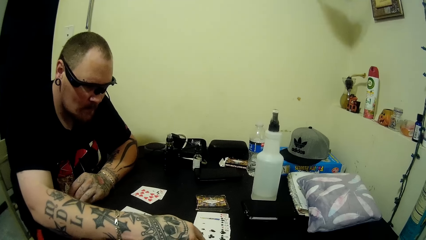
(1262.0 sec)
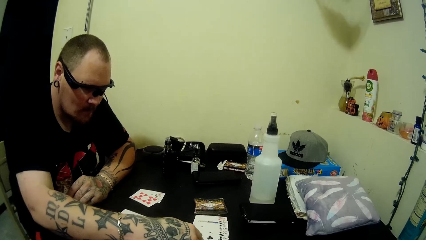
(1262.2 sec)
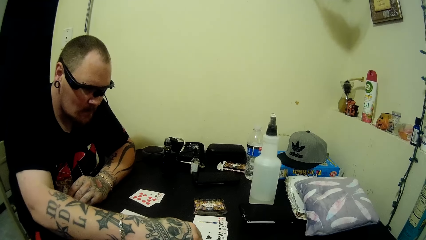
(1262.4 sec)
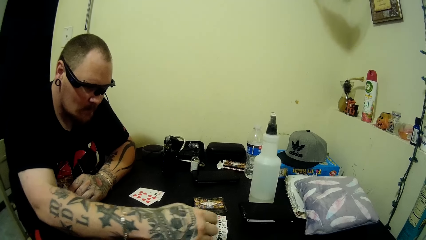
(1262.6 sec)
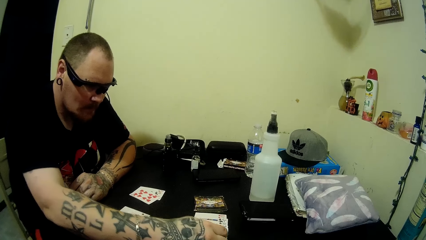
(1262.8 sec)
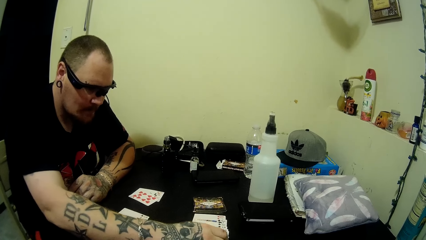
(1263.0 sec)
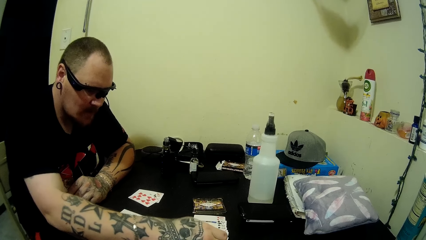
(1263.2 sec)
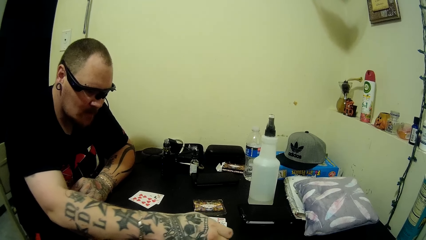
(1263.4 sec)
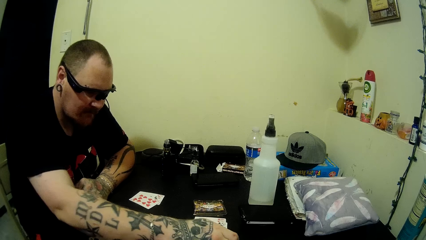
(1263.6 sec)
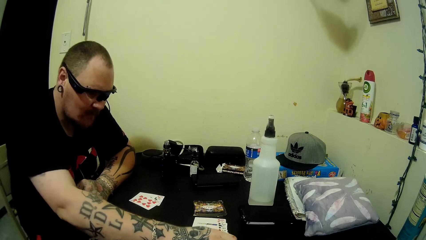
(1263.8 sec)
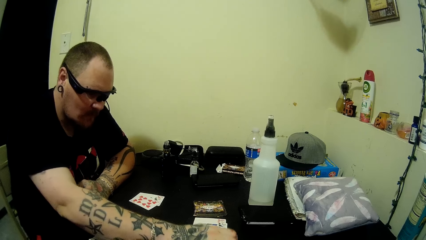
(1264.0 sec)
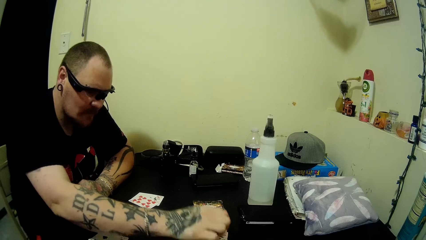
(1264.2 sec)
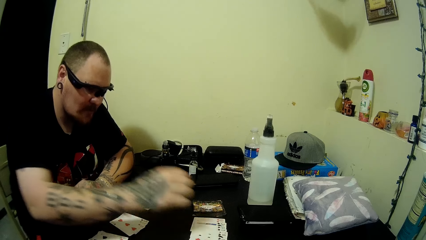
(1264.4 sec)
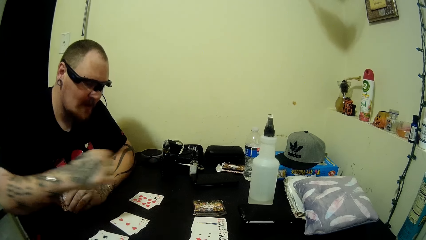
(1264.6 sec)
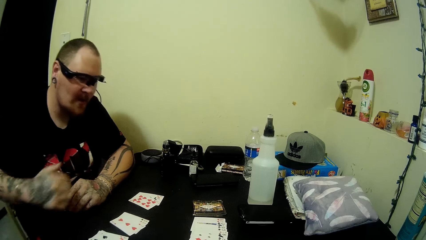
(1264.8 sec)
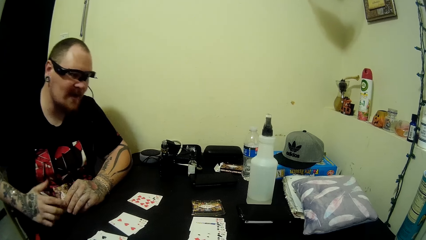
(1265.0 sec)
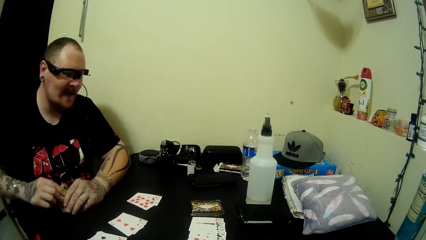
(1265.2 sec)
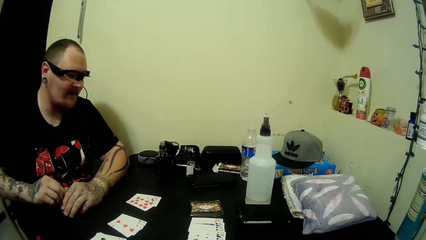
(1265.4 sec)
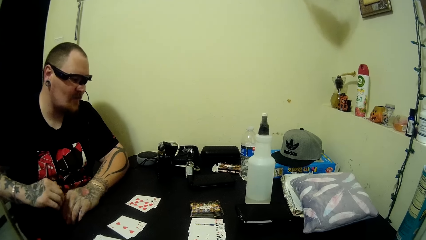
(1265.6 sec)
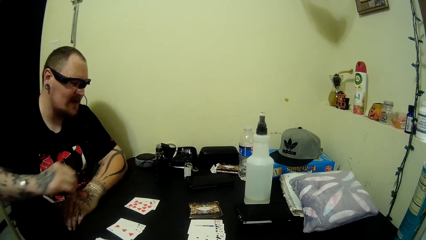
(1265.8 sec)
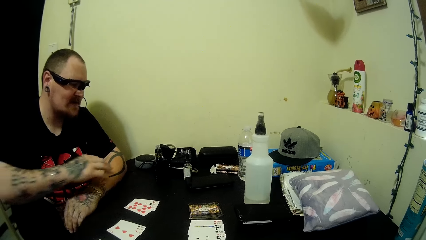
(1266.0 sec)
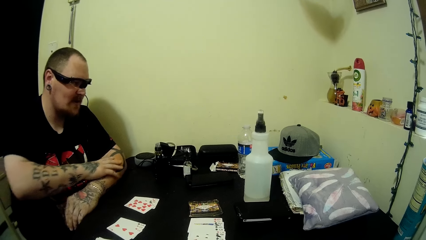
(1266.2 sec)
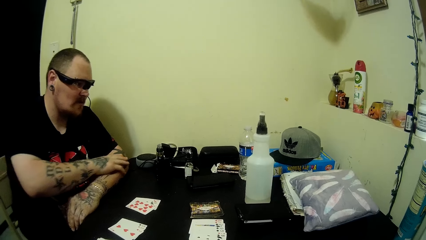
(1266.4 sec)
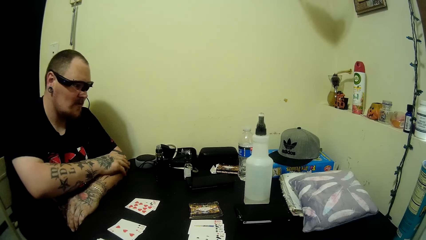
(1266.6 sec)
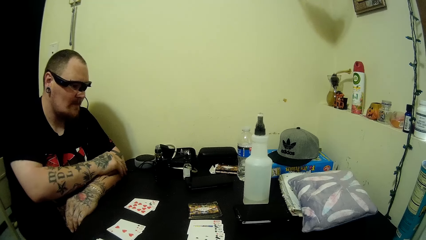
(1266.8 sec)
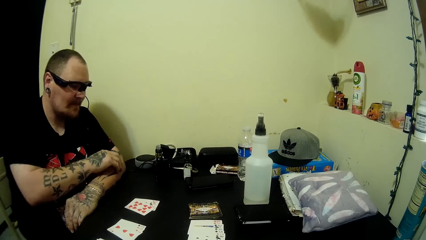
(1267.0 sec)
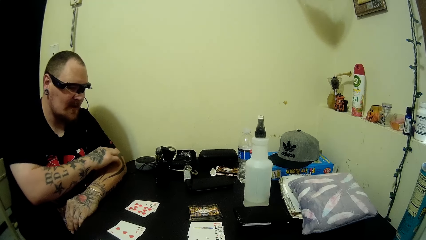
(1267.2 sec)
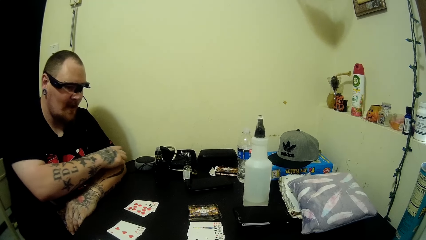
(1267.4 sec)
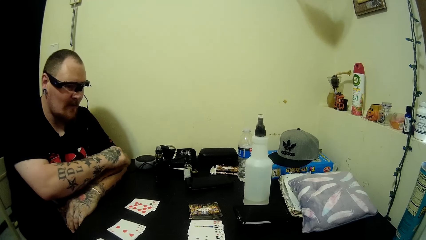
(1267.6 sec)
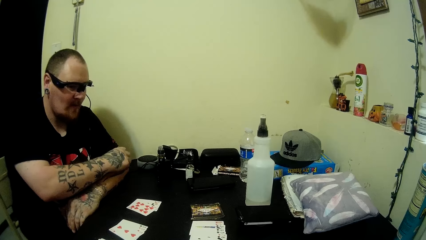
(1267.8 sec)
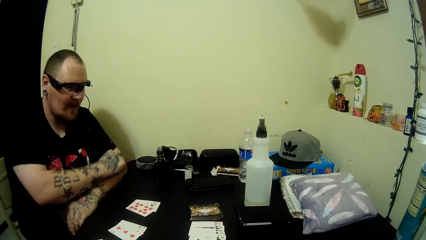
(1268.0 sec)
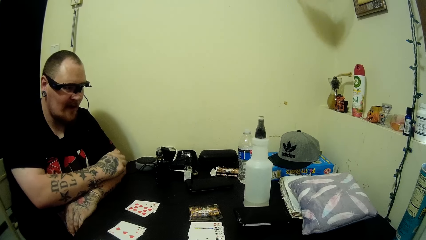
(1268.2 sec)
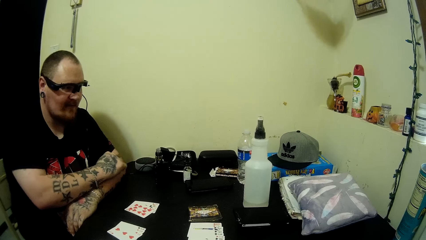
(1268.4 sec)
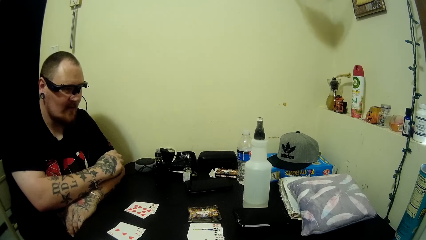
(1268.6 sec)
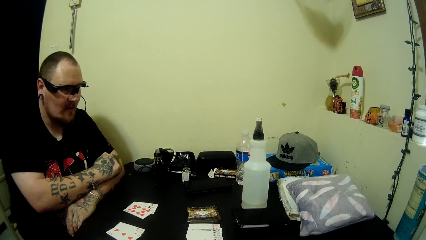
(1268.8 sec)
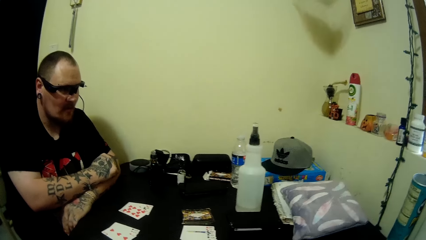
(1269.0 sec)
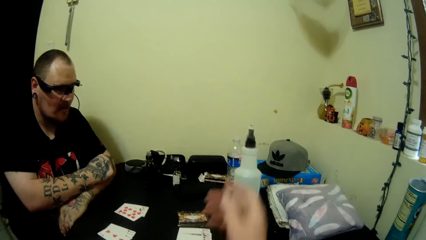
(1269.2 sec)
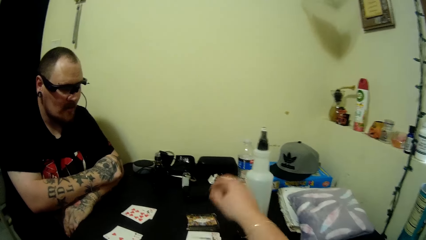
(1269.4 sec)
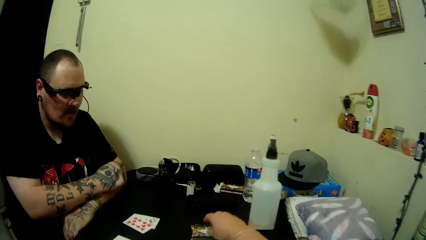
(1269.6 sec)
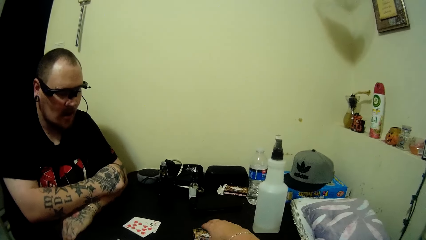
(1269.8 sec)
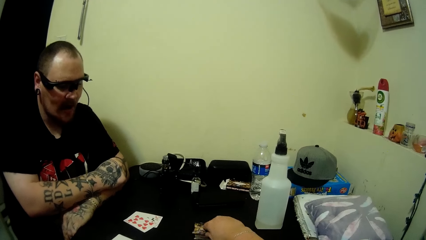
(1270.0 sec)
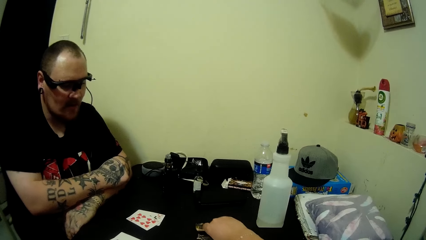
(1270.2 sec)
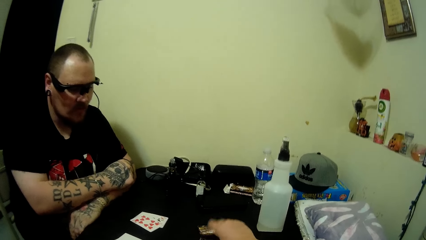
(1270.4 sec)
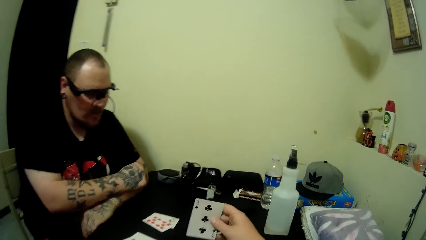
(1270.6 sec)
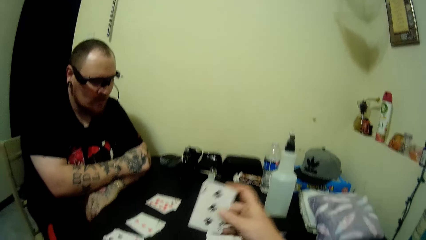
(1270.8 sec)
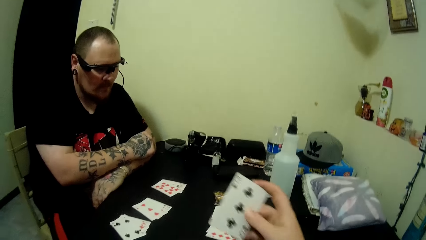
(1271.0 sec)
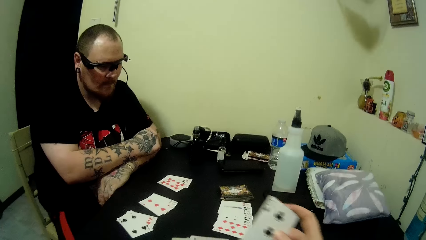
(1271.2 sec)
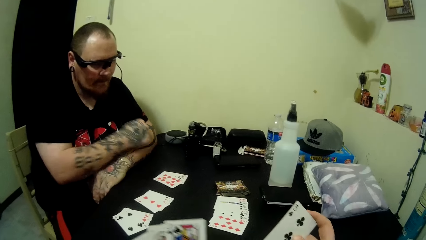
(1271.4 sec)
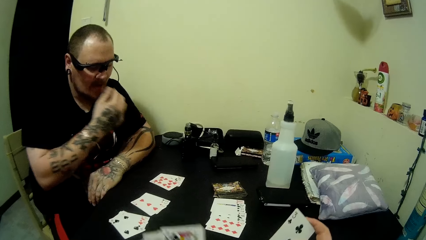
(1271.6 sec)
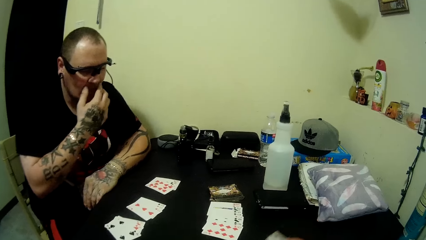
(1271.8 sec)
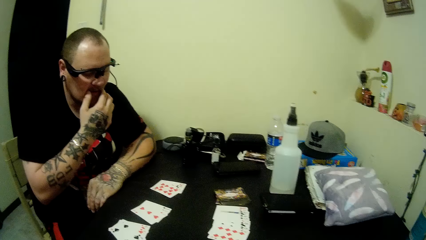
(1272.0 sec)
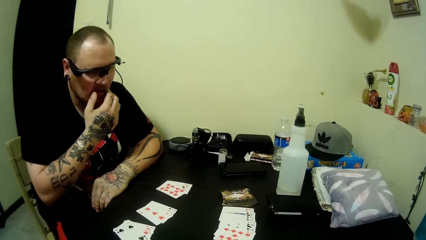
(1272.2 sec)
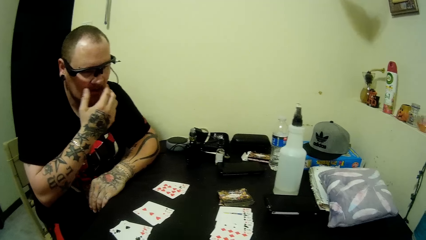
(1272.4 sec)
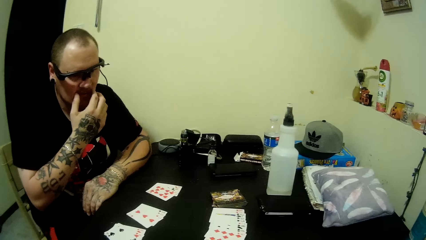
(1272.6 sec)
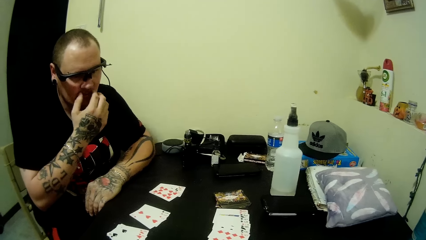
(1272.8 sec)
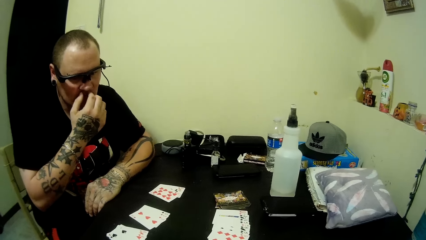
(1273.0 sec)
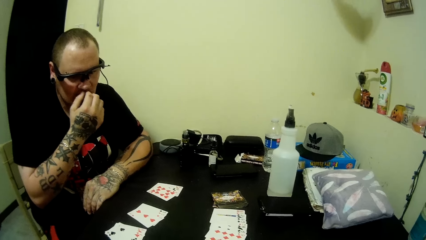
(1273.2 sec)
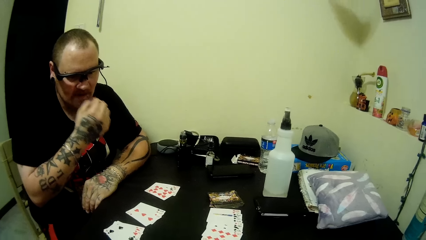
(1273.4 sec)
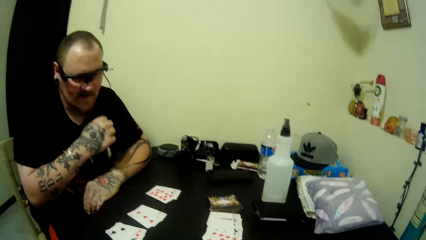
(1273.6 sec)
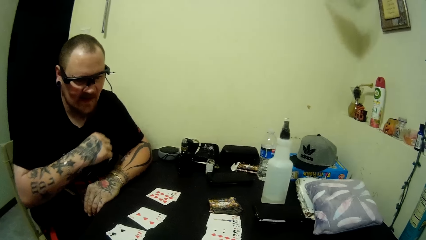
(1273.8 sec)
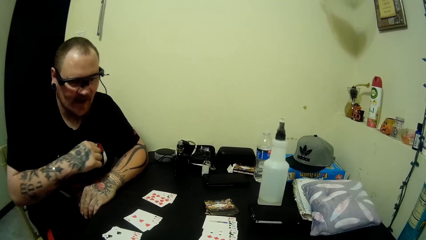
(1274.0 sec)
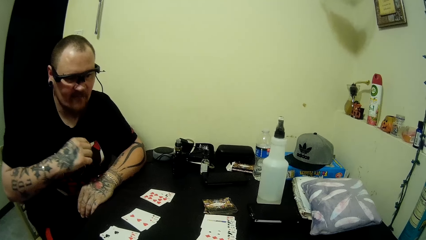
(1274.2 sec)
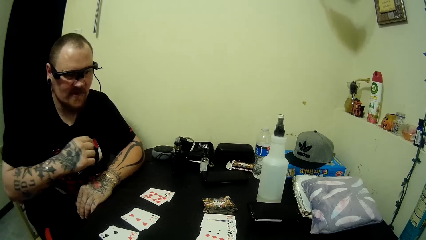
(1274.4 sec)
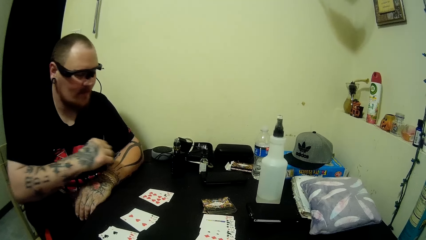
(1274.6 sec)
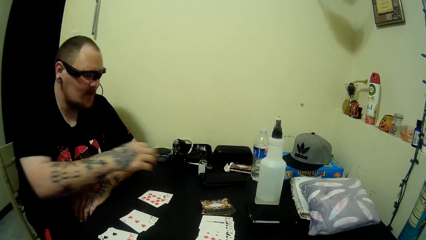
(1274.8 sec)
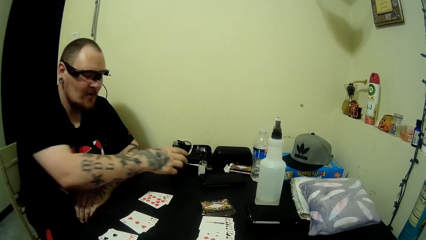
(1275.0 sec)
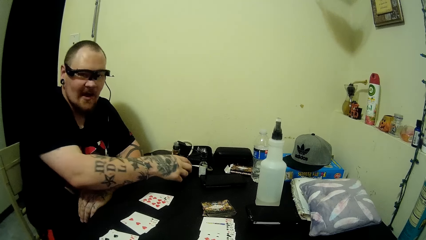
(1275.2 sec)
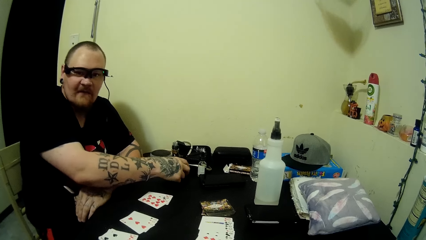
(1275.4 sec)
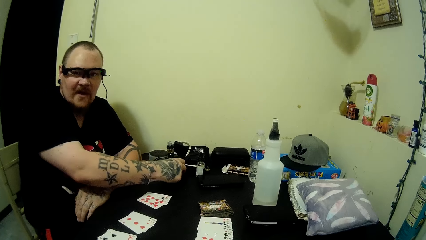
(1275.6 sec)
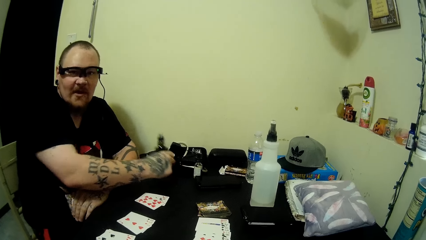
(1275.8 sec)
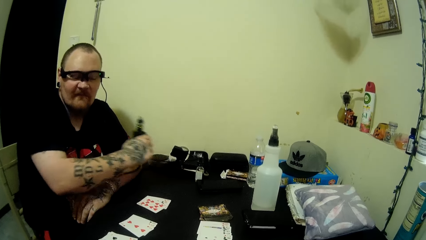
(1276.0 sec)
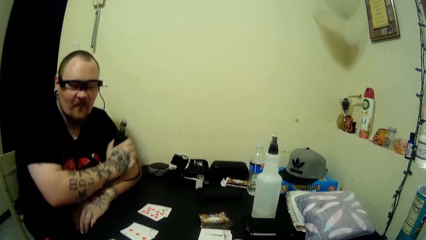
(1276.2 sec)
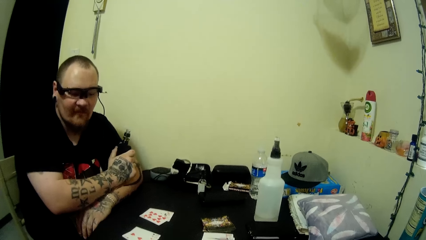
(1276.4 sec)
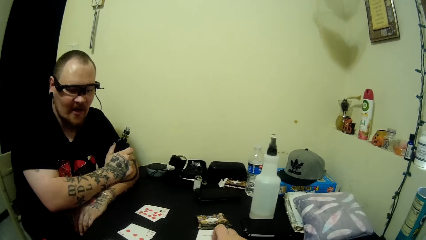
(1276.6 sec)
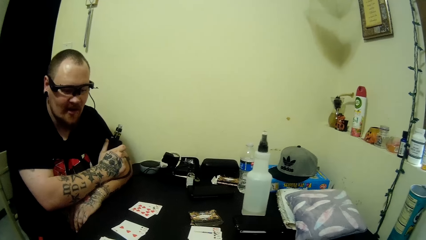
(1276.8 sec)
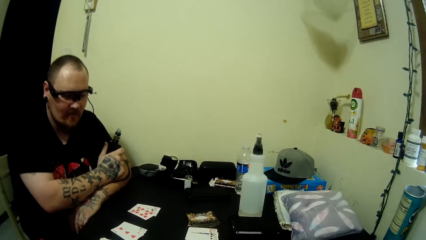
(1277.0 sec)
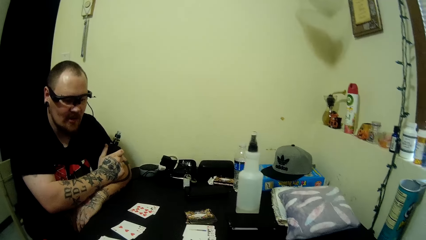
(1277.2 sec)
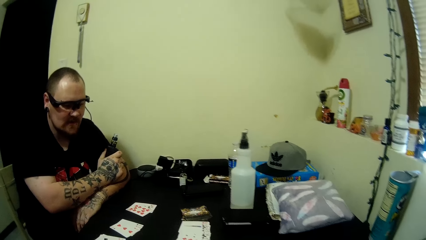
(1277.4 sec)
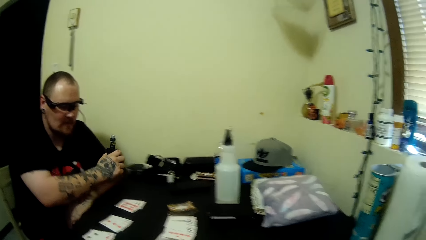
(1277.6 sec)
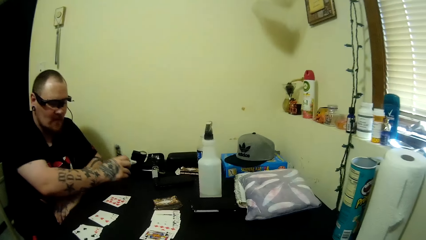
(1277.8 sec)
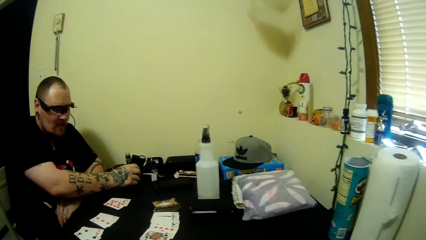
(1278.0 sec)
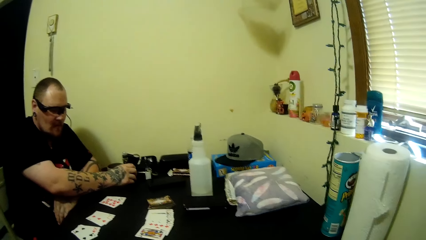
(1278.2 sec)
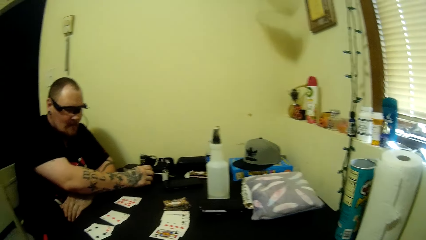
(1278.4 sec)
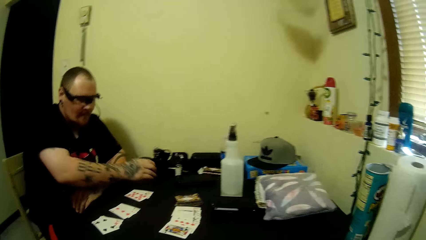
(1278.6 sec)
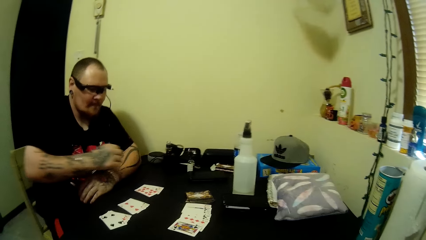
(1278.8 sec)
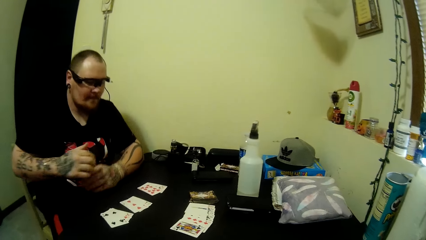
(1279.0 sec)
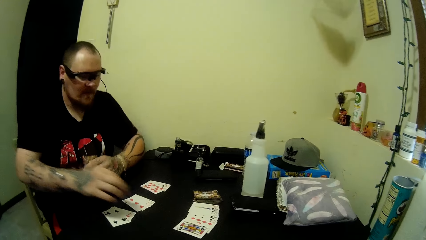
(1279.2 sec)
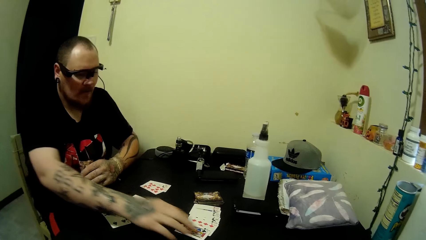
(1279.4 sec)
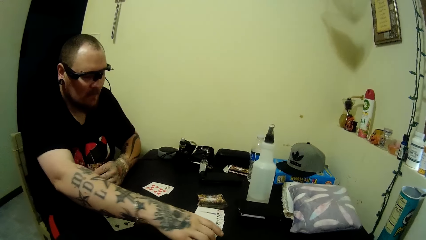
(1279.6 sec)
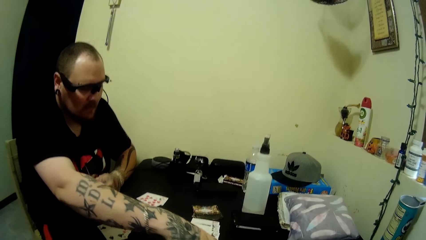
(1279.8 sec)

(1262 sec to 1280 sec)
The camera wearer talks to a man. The man arranges some cards on the table, talks to the camera wearer, holds the cards with both hands, and scratches his arm. The camera wearer picks a card from the deck. She places the card on her deck. The man touches his mouth, talks to the camera wearer, picks the bottle from the table, and places the bottle on his arm. The camera wearer talks to the man. The man places the bottle on the table.
